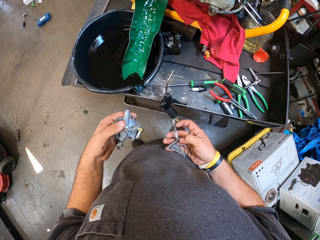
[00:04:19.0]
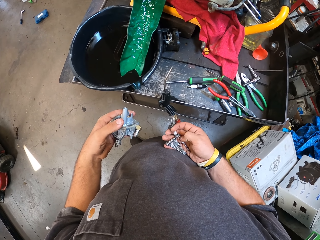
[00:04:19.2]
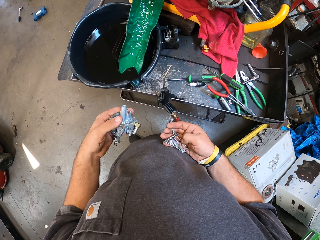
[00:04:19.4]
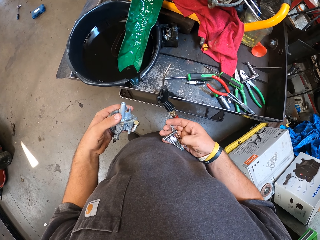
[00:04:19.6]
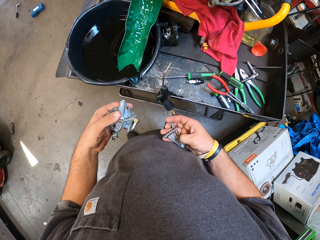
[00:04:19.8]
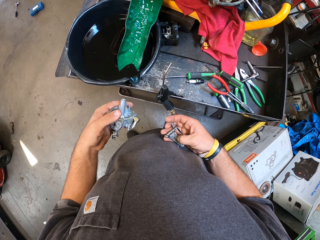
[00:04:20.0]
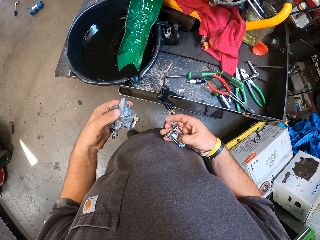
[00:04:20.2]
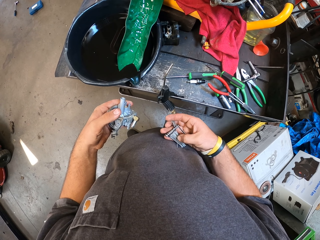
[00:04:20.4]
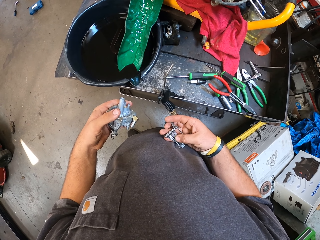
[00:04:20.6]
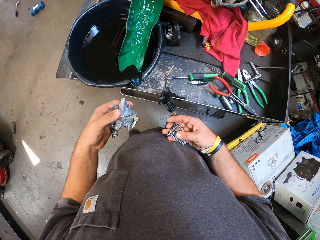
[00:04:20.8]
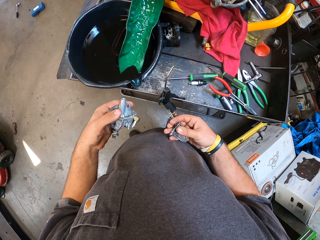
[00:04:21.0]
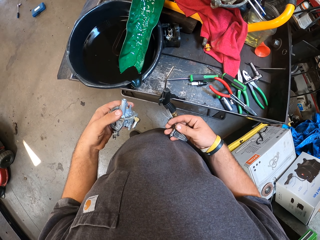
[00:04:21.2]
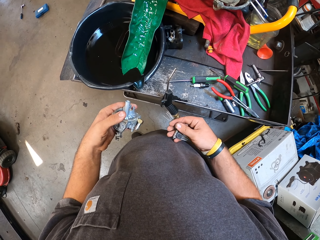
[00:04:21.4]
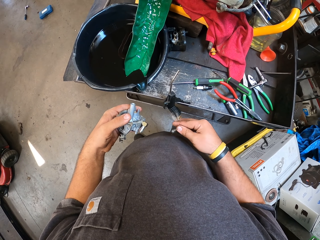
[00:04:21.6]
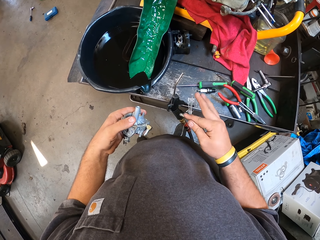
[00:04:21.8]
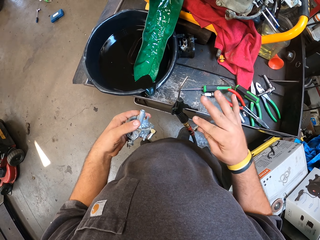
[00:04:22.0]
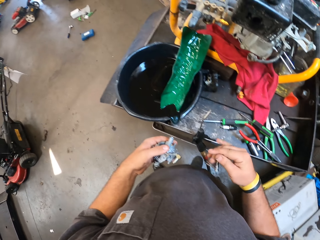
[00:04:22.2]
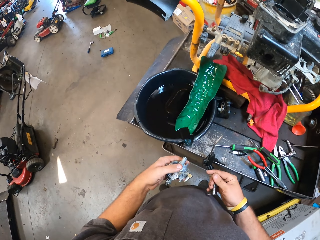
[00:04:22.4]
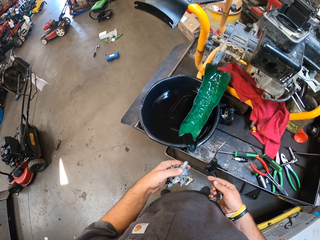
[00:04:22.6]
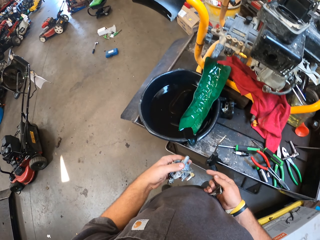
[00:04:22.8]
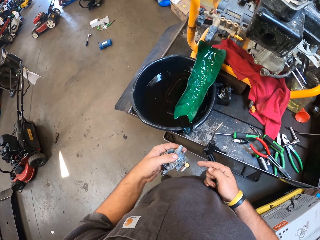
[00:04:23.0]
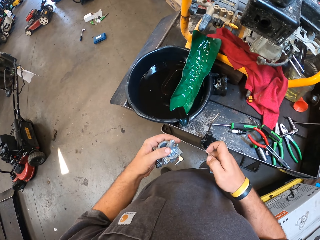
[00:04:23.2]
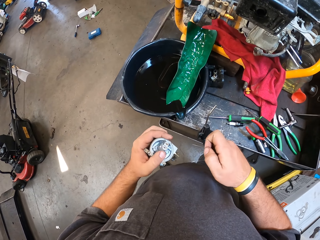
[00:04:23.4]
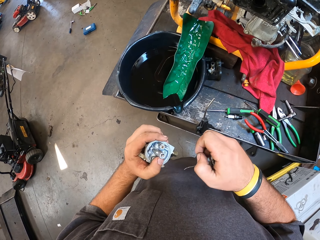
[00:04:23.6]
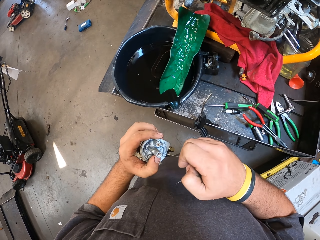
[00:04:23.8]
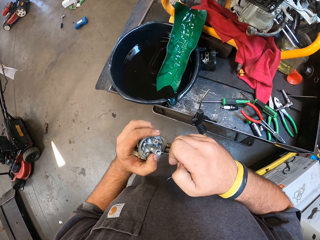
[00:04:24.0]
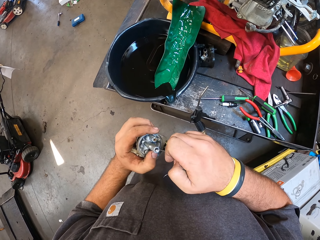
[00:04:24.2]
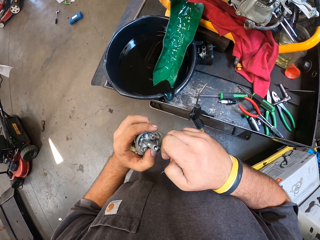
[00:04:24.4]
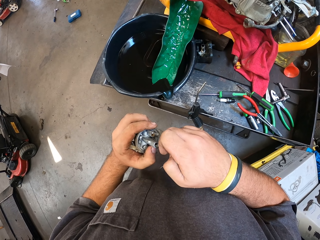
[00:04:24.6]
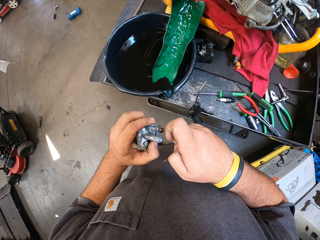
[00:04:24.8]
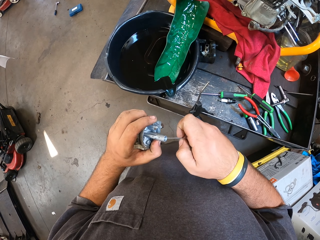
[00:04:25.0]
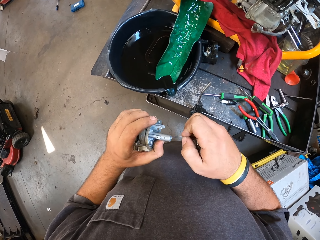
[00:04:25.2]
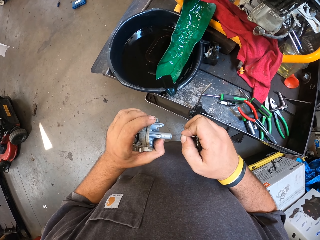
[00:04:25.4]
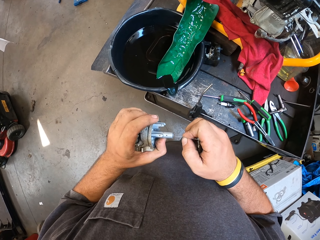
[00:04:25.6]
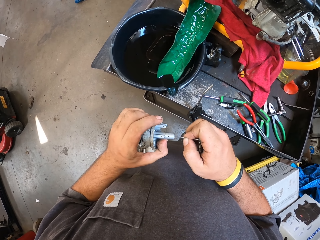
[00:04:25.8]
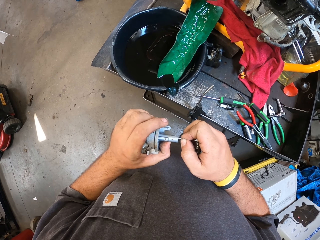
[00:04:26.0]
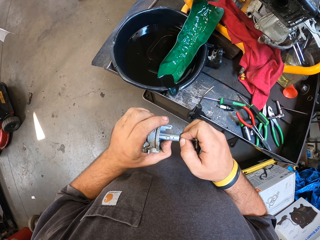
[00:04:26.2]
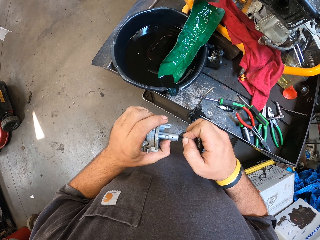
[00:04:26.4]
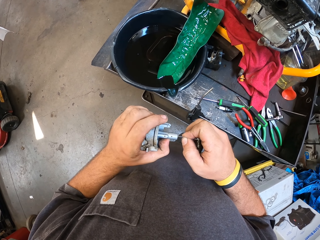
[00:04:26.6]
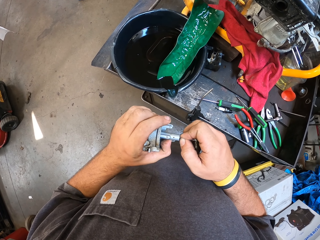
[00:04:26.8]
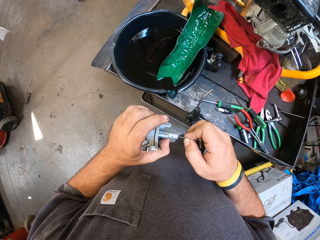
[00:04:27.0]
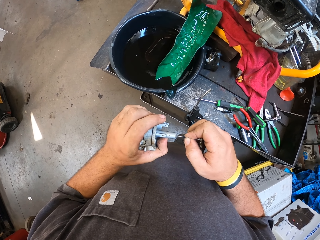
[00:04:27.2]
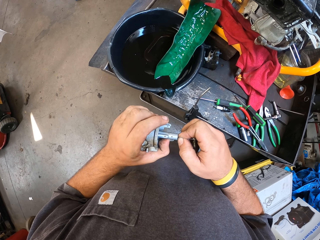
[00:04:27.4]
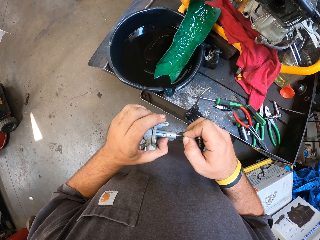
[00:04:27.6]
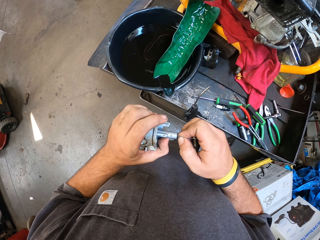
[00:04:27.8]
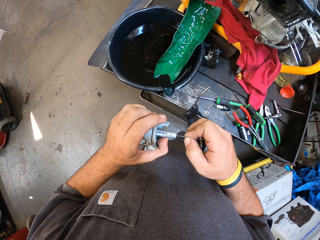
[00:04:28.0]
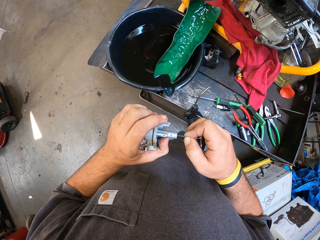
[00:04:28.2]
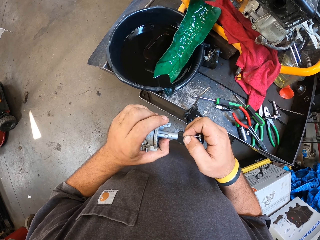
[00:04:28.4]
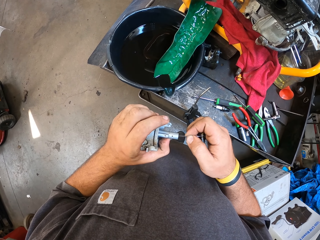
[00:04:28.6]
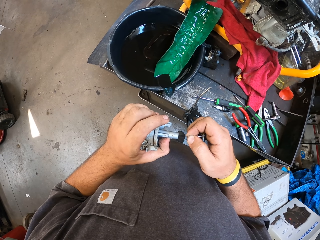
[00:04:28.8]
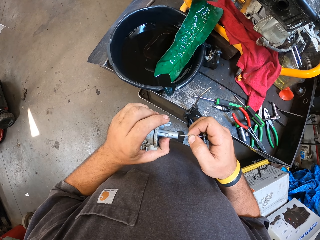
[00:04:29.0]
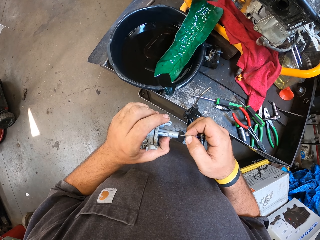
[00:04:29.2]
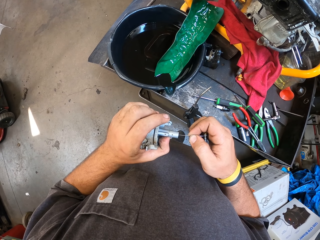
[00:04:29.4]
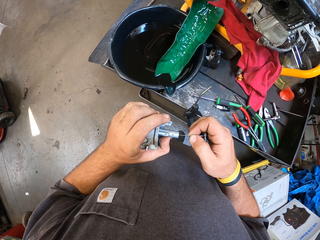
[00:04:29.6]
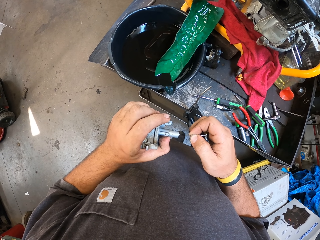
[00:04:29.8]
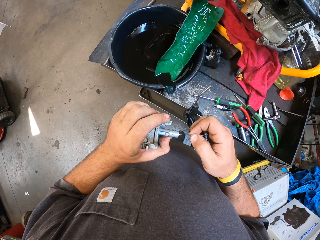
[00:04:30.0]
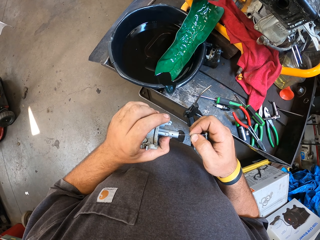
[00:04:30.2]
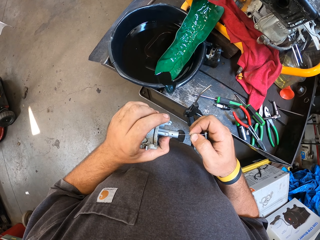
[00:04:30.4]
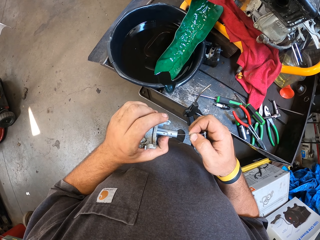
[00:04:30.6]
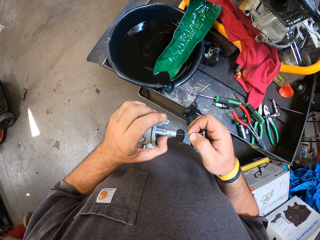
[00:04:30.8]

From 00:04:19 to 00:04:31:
The camera wearer chooses a pin. They move the pin toward the fuel filter. They put the pin inside the fuel filter. They move the pin inside the fuel filter.

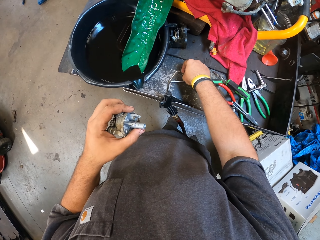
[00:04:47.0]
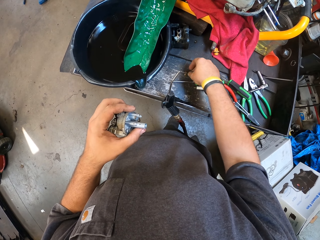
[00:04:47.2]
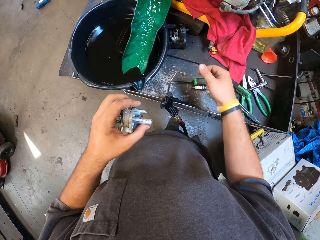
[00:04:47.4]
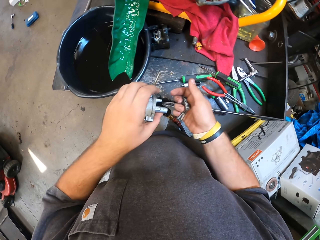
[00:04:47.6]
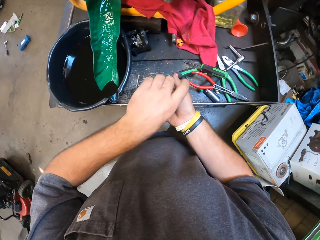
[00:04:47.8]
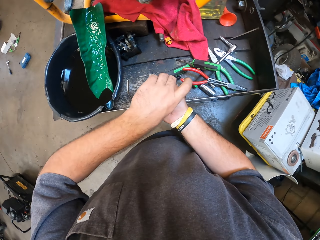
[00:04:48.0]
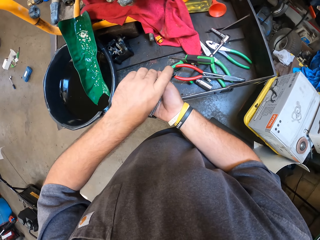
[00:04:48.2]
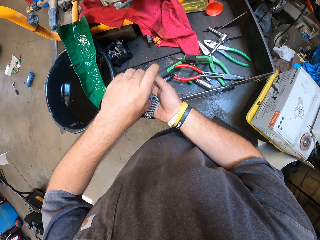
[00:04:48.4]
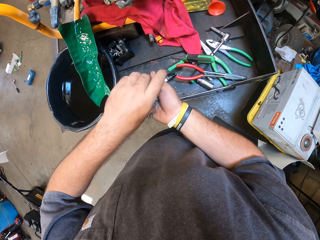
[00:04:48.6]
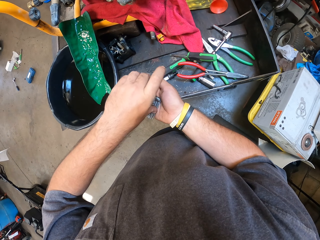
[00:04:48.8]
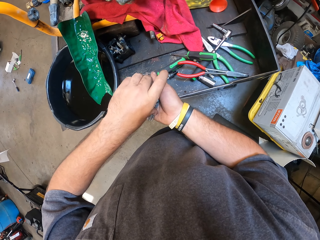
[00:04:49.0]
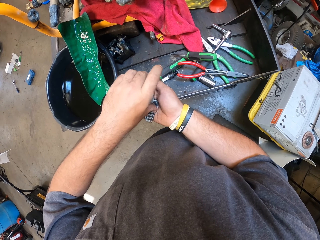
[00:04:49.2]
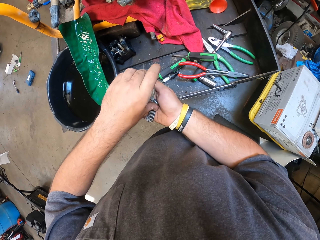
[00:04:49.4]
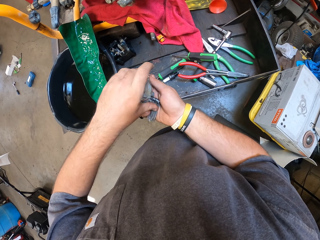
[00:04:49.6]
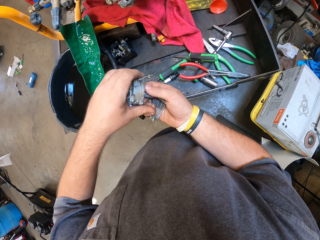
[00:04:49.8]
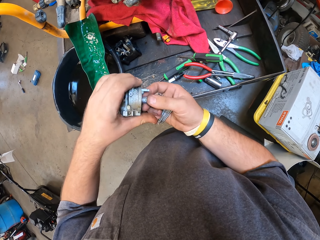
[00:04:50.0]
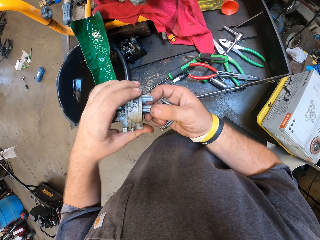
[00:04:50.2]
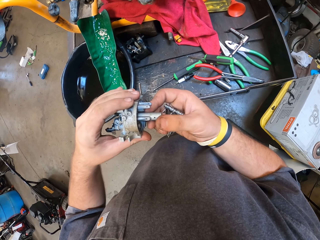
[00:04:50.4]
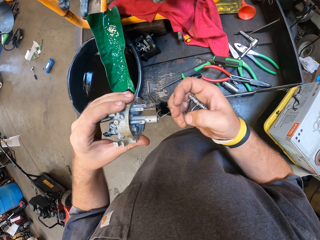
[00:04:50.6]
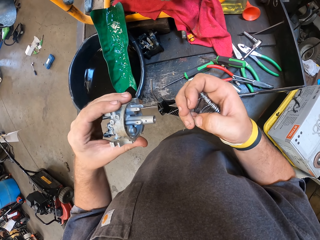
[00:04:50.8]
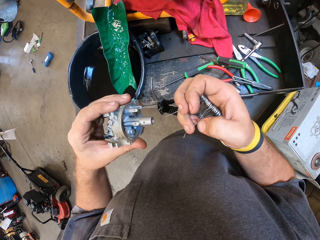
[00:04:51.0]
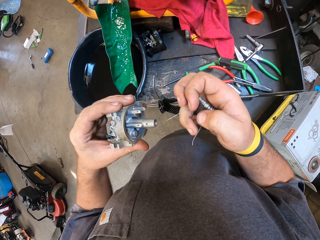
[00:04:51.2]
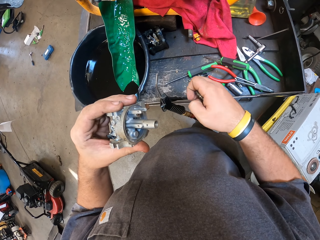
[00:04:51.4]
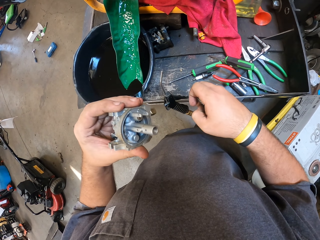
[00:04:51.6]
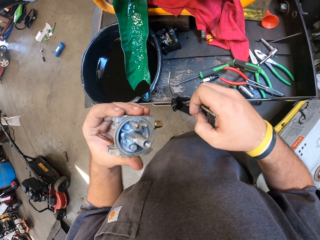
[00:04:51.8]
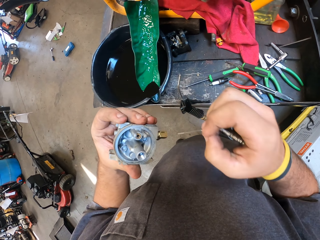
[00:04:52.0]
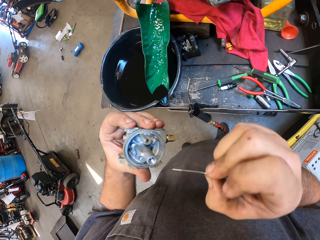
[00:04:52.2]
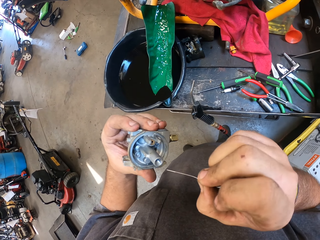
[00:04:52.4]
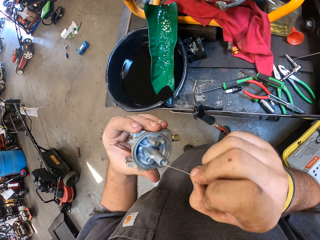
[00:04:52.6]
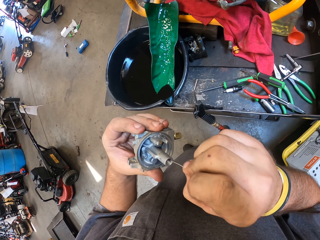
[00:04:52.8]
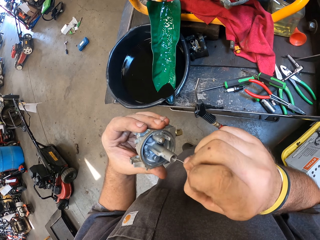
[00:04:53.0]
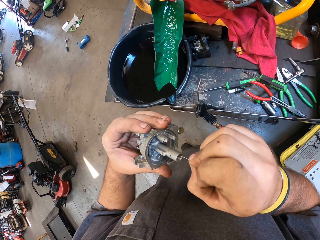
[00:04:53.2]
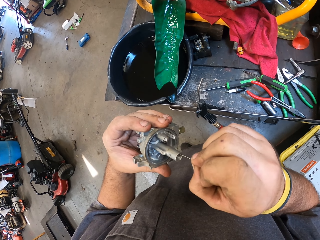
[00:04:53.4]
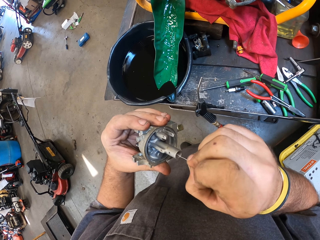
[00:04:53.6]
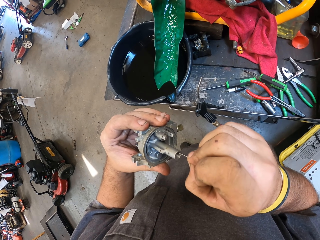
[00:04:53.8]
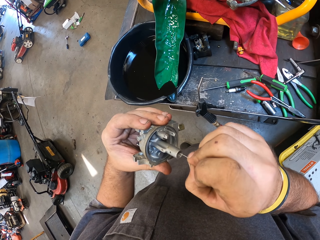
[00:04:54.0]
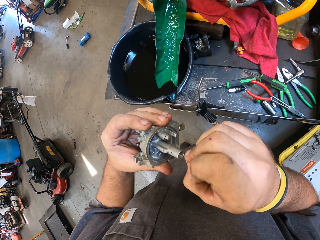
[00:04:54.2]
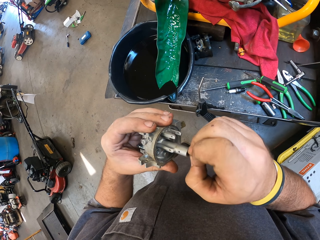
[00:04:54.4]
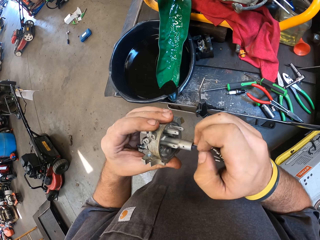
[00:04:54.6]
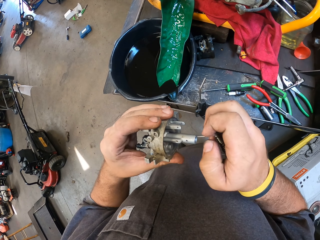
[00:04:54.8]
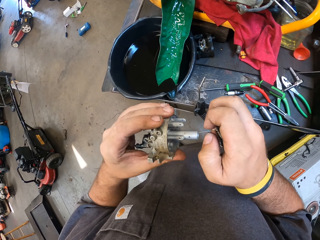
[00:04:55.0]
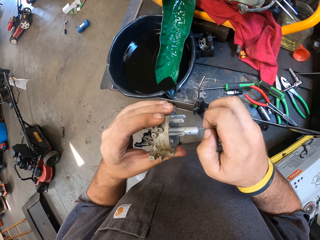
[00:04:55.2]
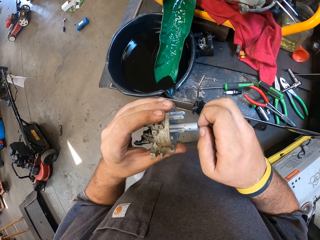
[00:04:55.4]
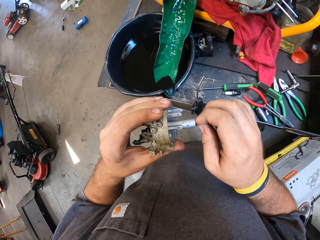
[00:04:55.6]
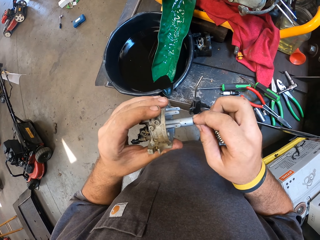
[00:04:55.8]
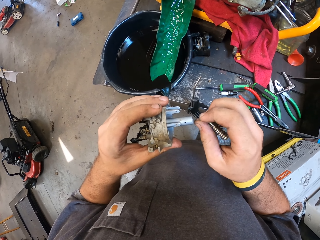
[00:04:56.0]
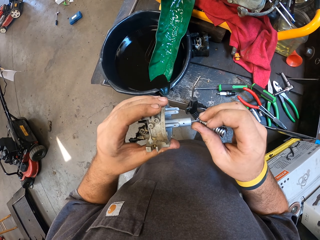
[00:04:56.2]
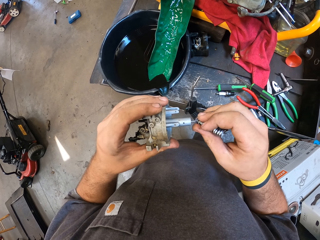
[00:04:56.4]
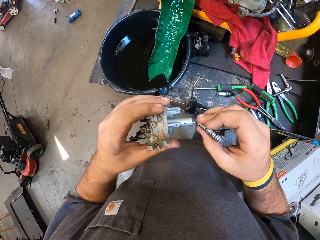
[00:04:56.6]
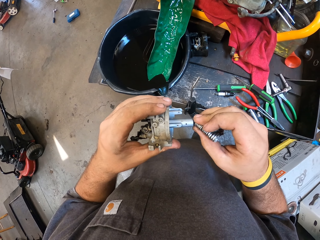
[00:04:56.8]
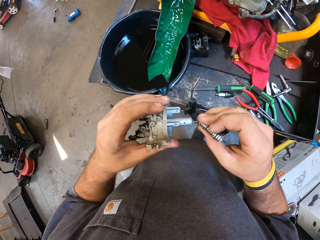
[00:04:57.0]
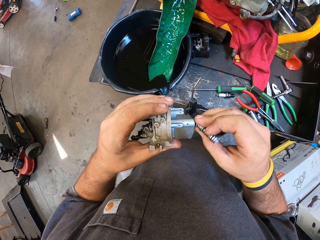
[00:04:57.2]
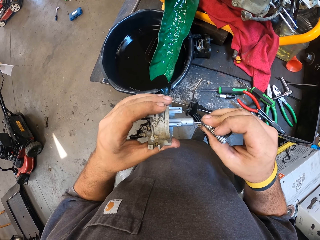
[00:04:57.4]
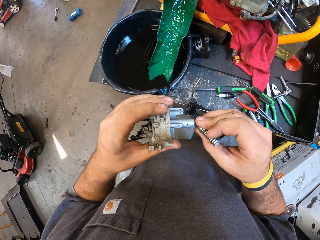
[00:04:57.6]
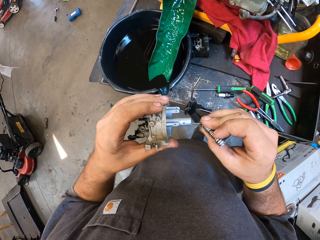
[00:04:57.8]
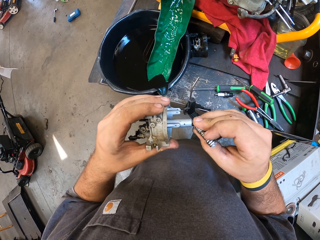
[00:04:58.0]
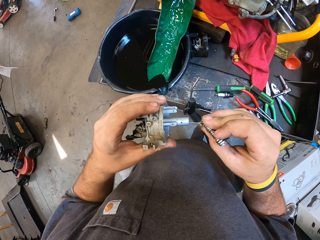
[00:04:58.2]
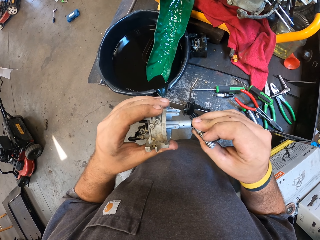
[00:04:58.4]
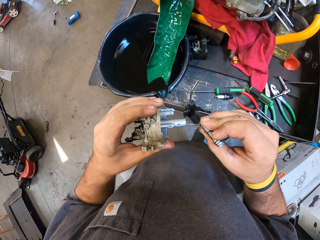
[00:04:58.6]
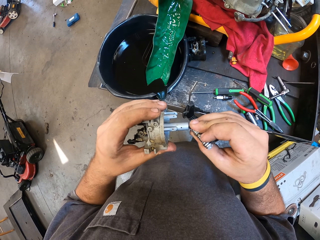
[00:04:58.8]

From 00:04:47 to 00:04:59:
The camera wearer shakes the carburetor in his hands. He stares at the carburetor in his hands. He injects the pin inside the carburetor.
